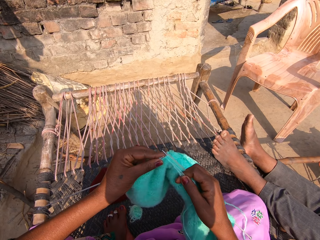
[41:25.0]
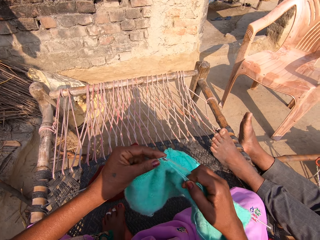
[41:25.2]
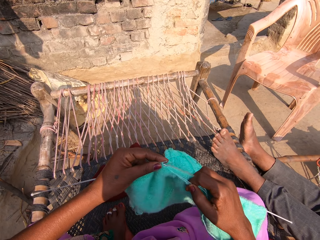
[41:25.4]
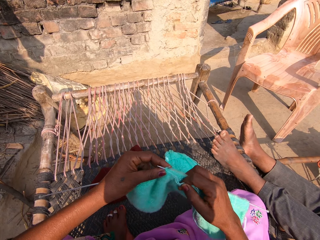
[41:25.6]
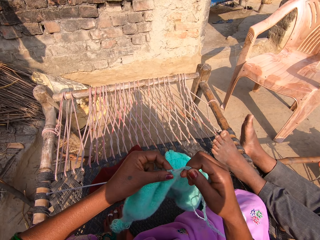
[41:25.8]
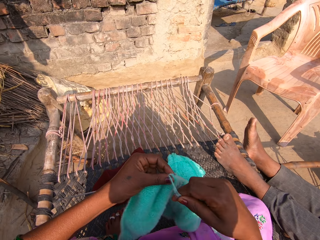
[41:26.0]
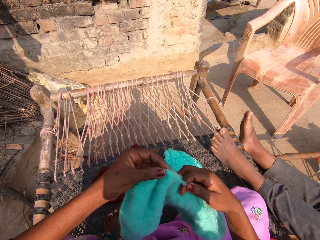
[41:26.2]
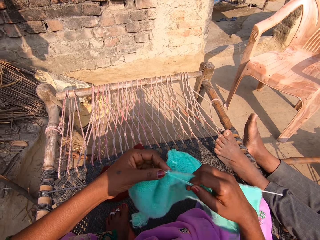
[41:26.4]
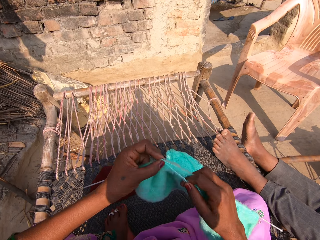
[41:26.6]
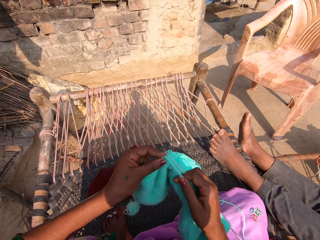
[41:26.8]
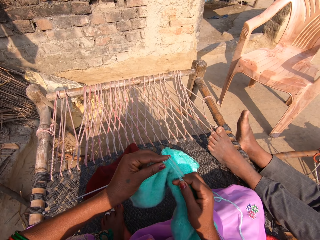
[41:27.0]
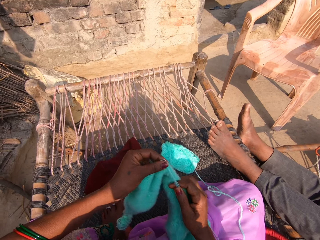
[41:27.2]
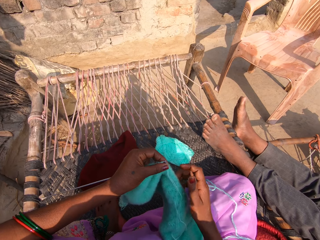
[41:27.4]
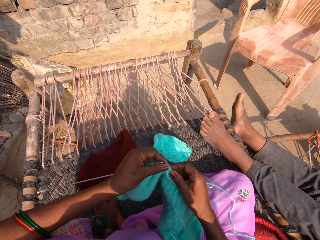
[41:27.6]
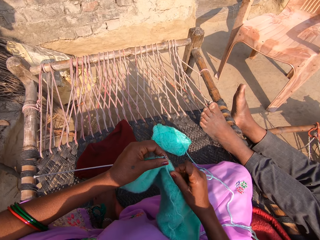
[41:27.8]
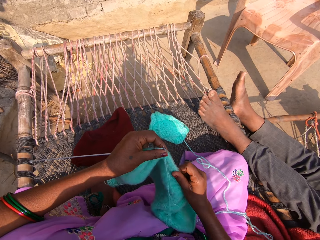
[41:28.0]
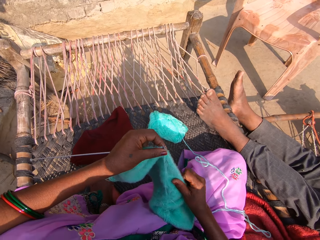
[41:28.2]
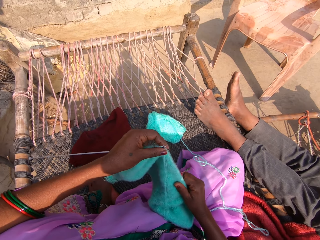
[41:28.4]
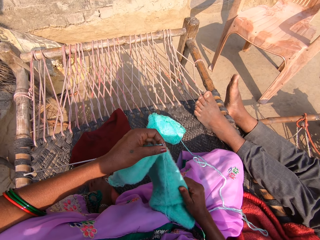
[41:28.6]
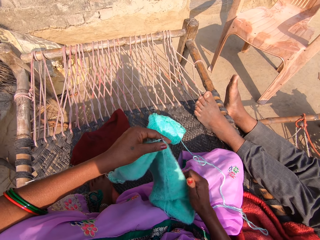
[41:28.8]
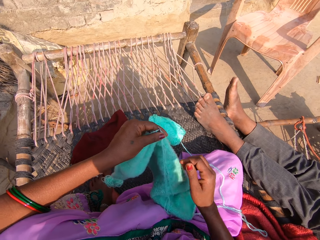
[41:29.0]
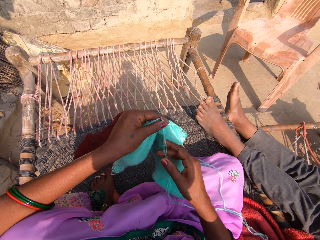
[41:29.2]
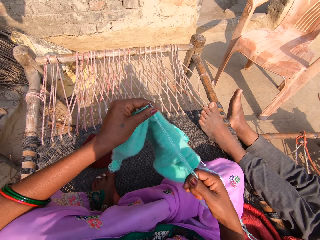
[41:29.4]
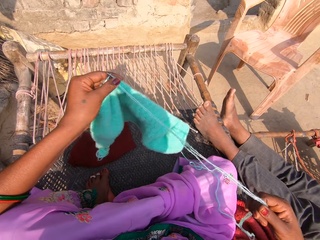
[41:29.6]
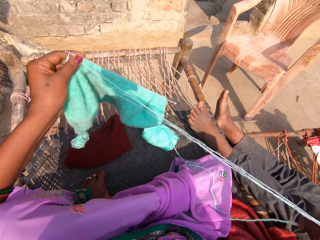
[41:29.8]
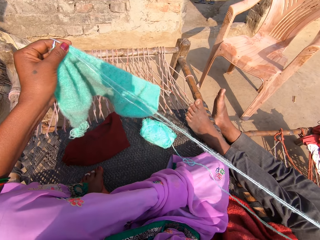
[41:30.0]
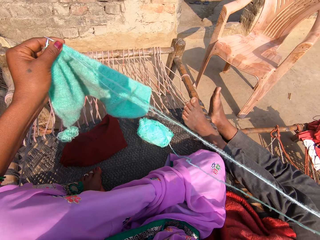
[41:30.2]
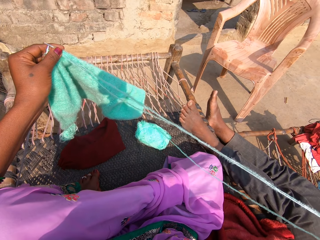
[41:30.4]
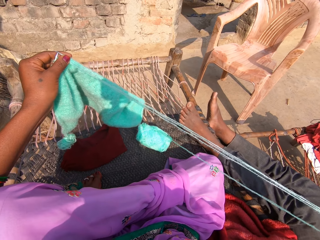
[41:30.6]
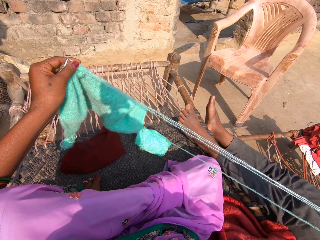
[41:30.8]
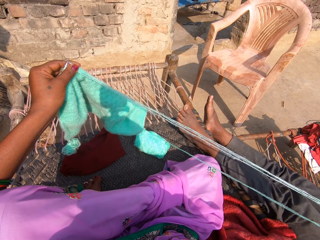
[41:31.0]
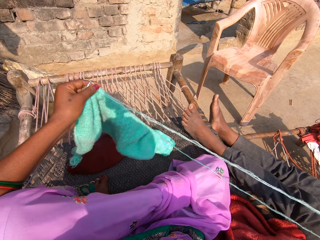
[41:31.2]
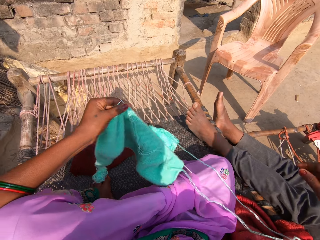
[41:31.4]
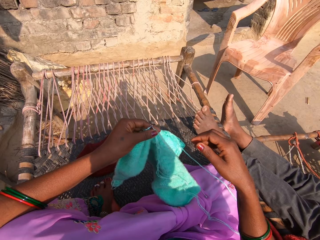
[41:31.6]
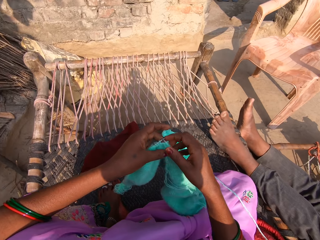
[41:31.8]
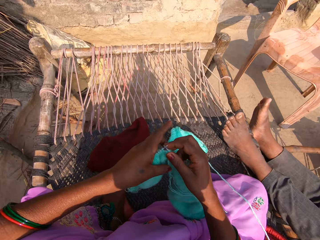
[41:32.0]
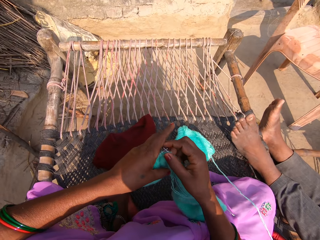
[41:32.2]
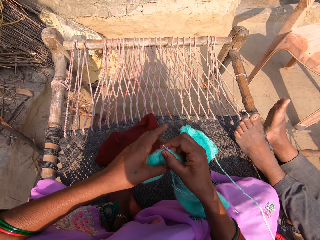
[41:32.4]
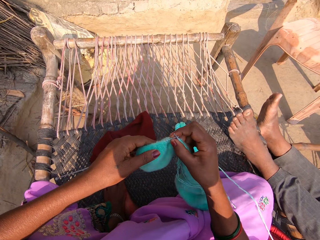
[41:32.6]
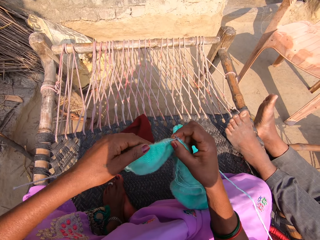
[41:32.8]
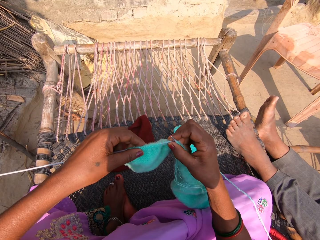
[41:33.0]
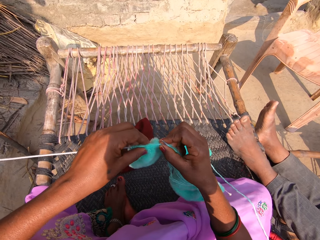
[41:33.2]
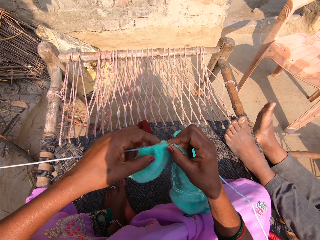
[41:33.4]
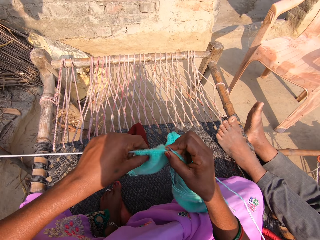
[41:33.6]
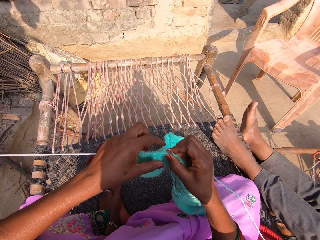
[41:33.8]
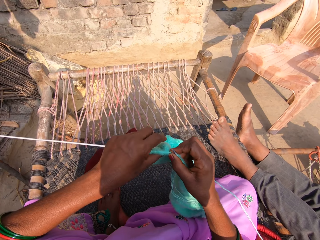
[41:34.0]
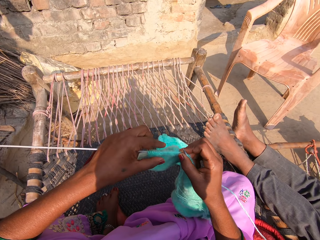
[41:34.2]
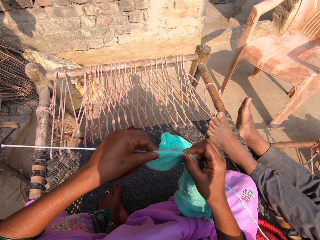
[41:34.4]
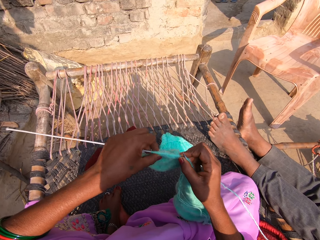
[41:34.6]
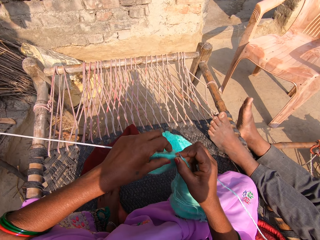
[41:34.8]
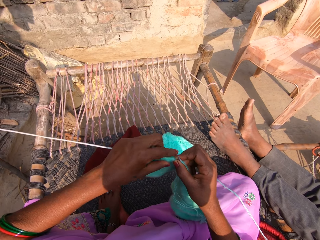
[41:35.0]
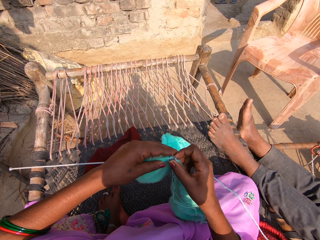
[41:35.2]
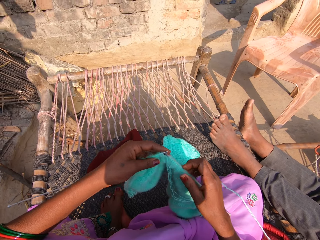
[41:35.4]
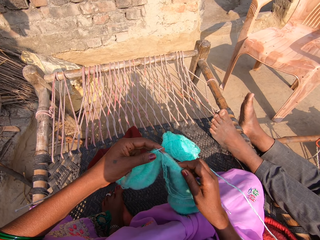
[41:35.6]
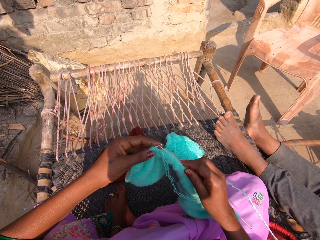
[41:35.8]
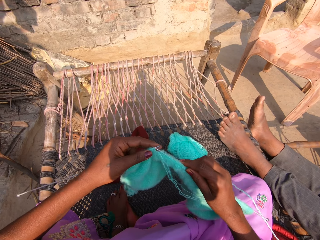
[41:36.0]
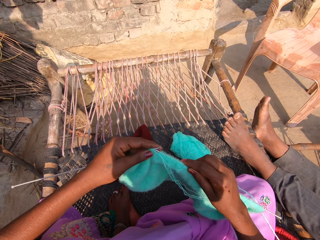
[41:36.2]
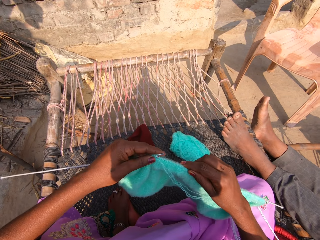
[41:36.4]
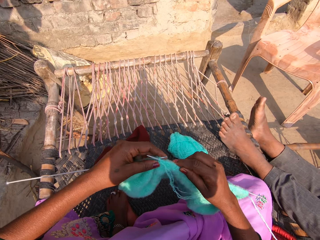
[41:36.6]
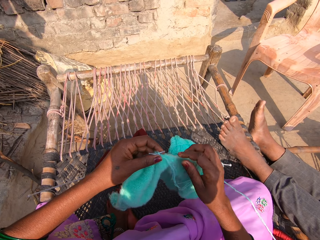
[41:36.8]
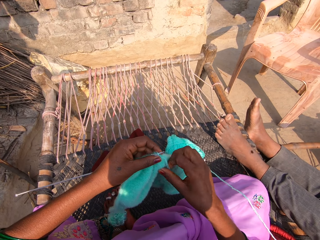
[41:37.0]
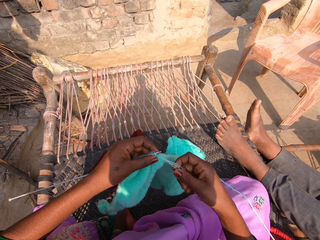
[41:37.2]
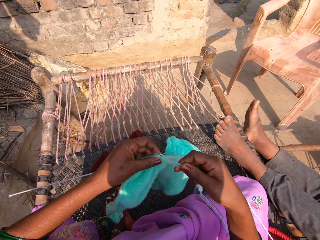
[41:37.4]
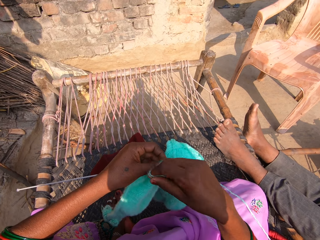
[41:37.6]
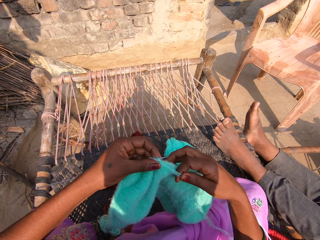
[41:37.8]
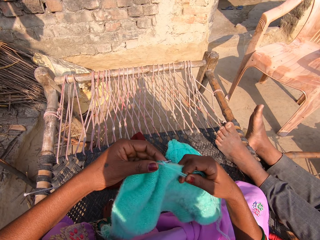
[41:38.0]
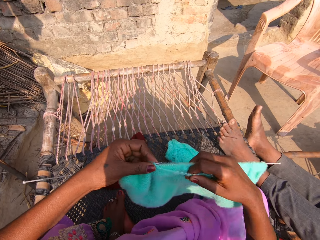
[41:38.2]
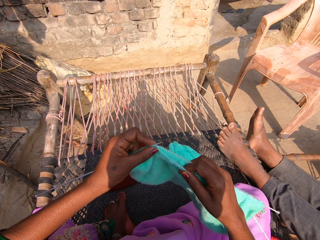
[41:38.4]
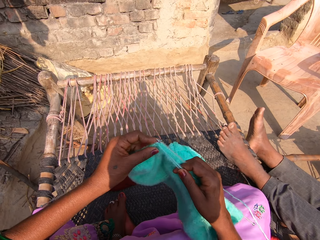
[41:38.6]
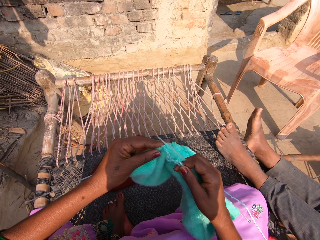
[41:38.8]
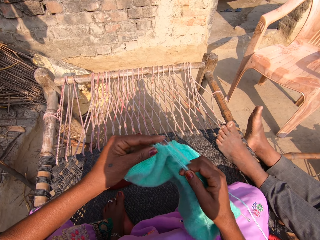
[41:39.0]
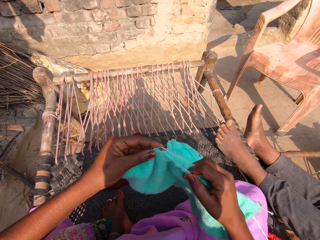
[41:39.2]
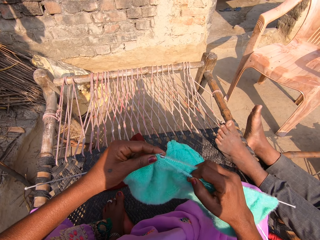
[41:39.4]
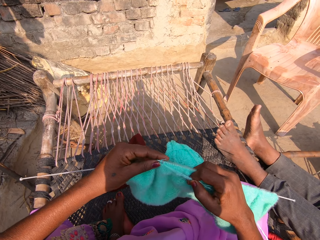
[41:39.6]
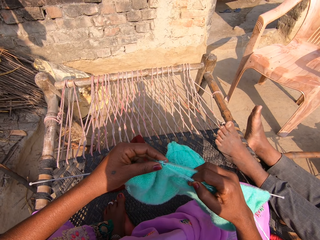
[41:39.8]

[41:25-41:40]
The camera wearer straightens the knit stitch with her right hand. She adjusts the yarn with her right hand. She pulls the wool. She adjusts the knit stitch. She knits the knit stitch with the knitting pins and yarn.

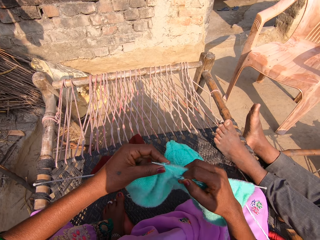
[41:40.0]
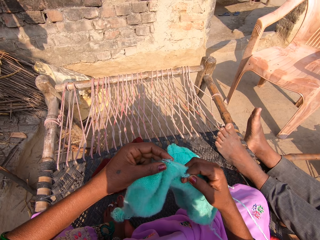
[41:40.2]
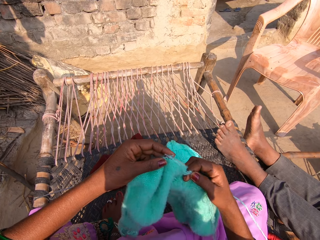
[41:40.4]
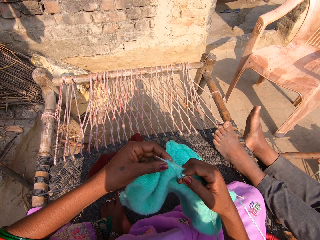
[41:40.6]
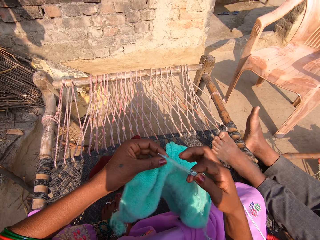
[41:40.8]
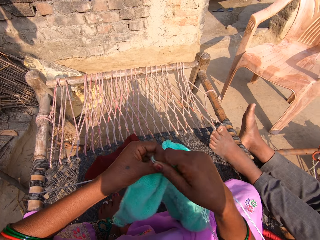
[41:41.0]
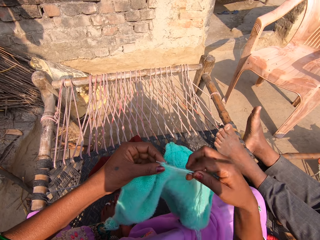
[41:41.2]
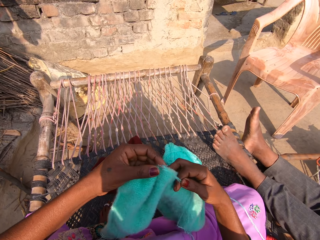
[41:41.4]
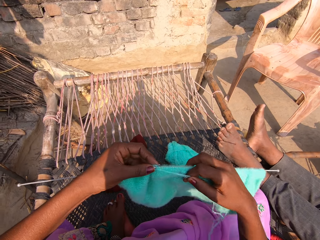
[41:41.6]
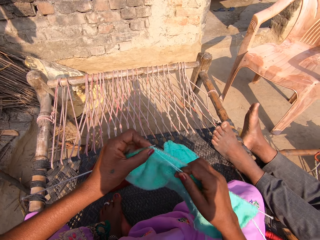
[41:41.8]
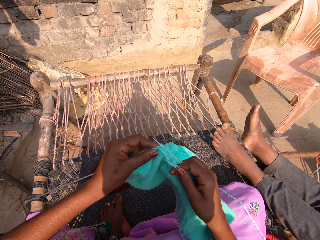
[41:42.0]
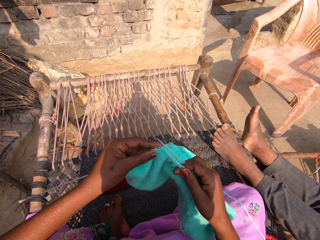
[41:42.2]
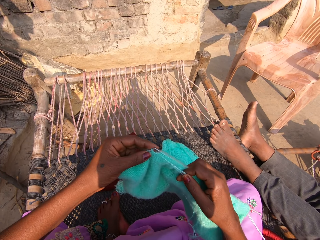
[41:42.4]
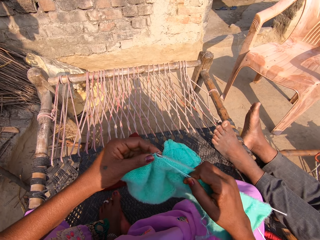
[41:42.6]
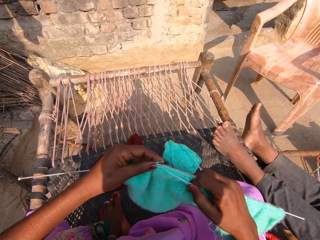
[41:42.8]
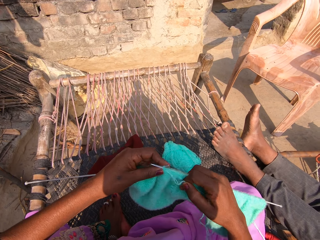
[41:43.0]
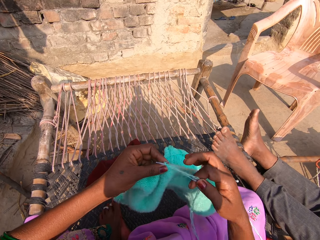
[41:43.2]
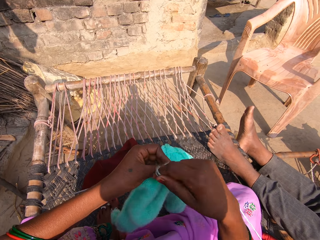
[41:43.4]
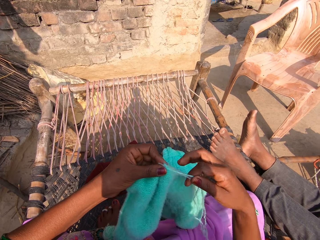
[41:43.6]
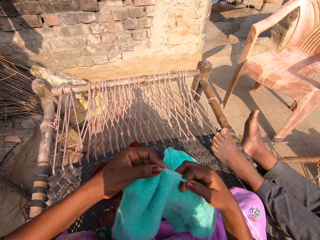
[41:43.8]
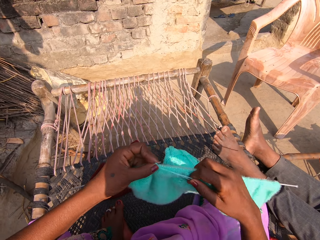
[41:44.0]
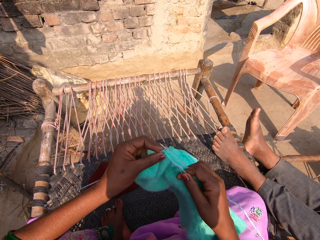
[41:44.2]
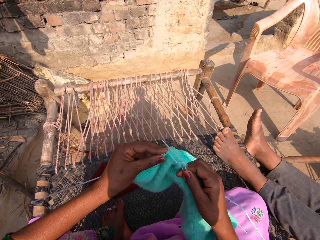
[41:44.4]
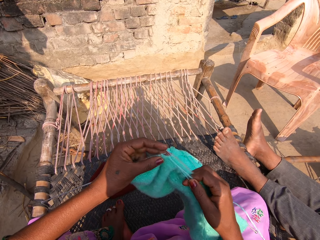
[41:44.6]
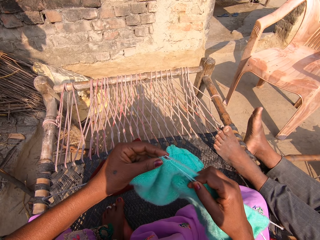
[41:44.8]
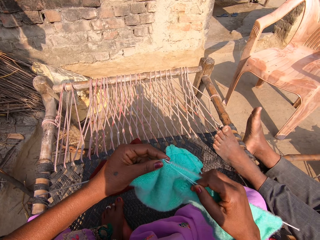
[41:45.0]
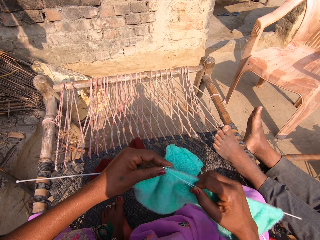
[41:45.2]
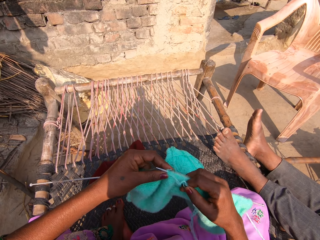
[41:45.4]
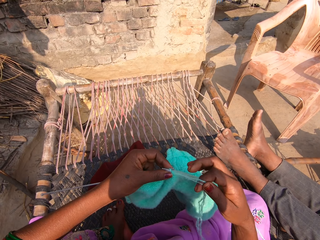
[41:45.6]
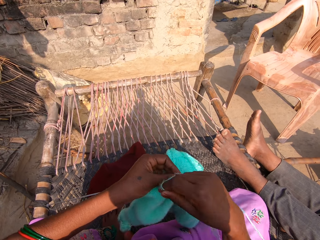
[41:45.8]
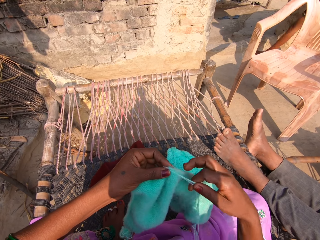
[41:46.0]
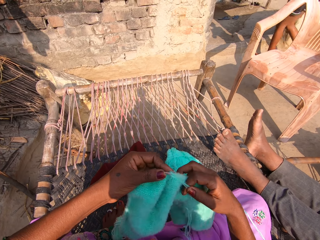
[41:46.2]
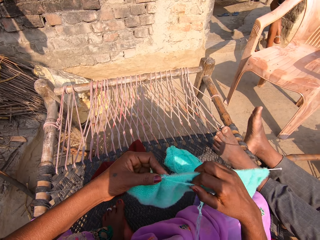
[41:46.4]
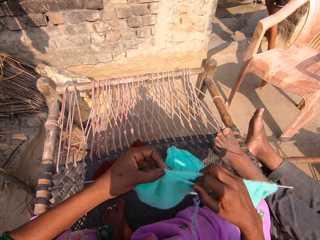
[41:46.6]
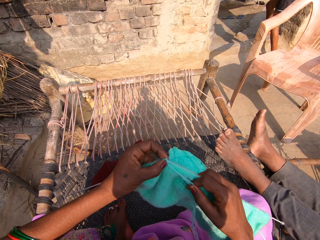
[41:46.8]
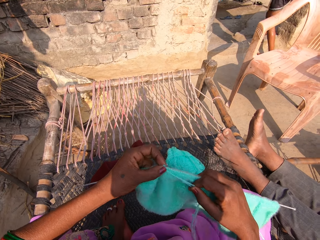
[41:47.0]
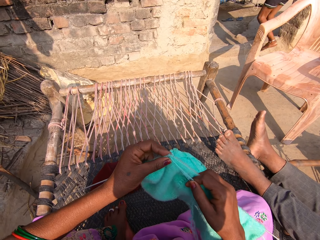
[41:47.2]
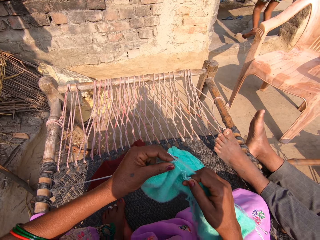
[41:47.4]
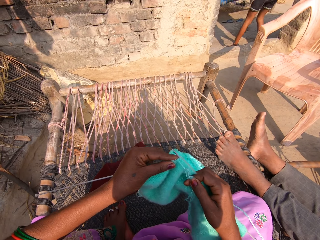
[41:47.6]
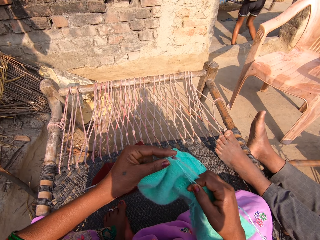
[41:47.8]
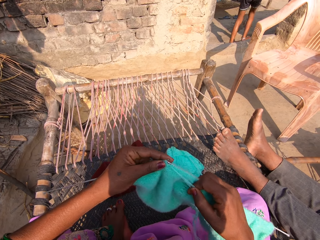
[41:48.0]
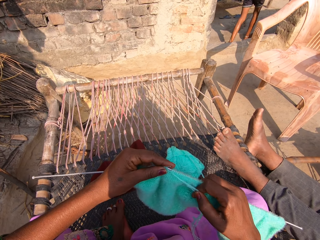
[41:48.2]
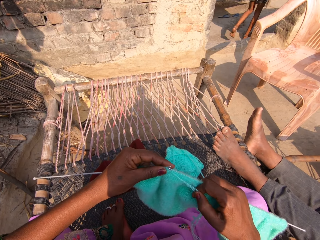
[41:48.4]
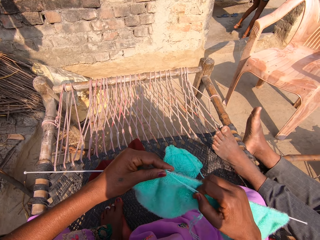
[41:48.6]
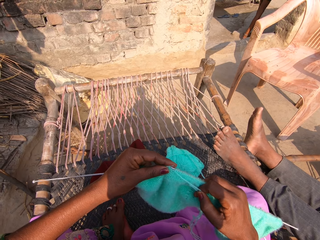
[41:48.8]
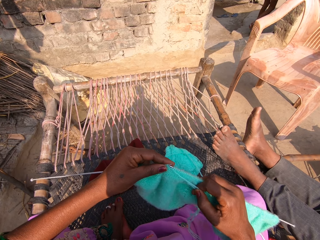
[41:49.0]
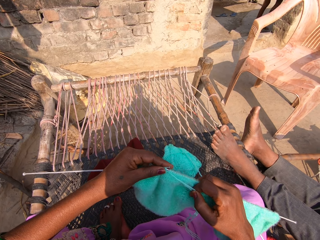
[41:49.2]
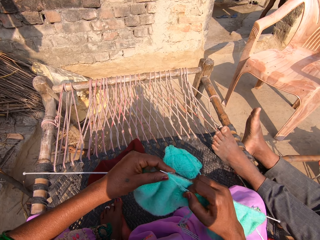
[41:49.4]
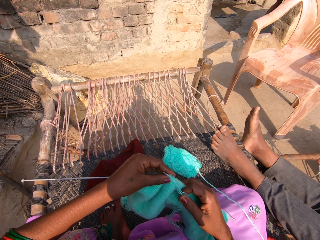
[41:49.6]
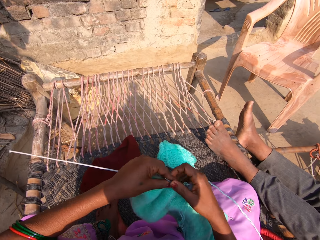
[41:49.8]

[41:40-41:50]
The camera wearer straightens the fabric.
